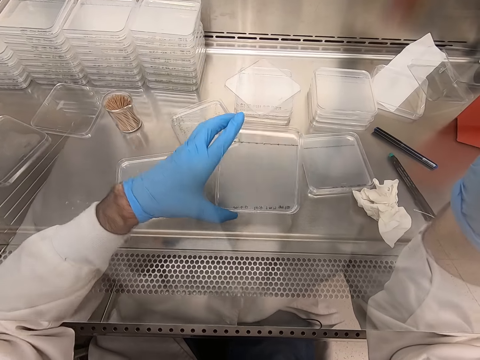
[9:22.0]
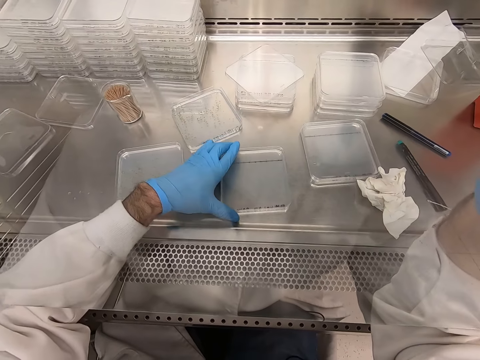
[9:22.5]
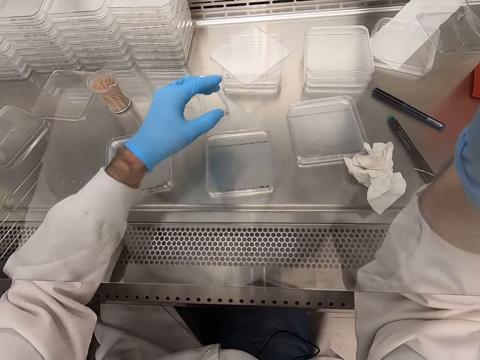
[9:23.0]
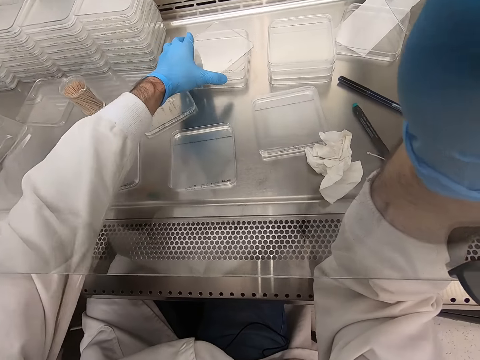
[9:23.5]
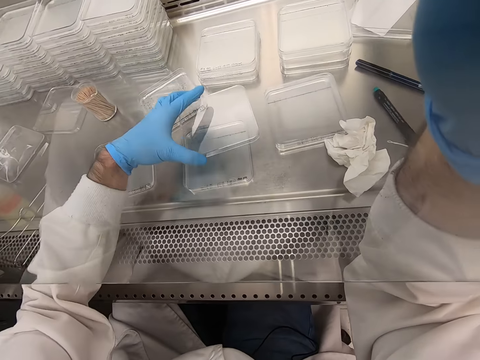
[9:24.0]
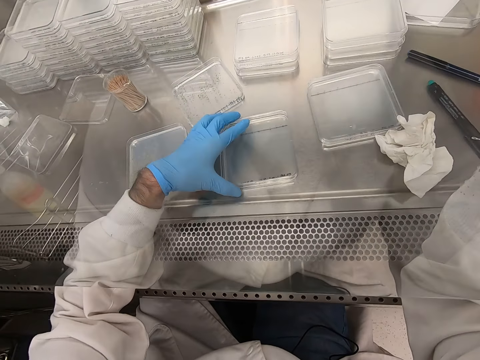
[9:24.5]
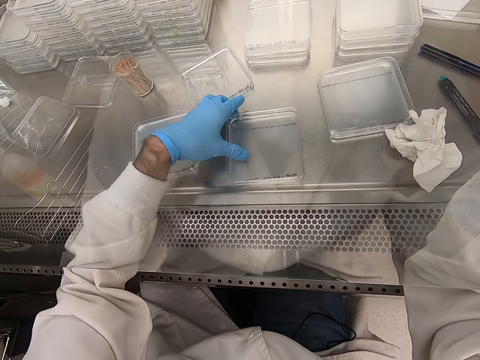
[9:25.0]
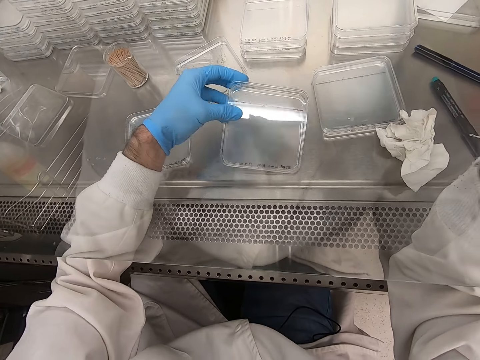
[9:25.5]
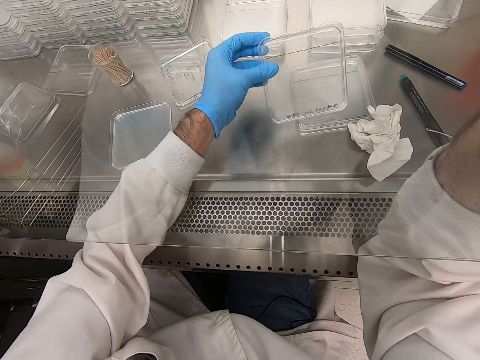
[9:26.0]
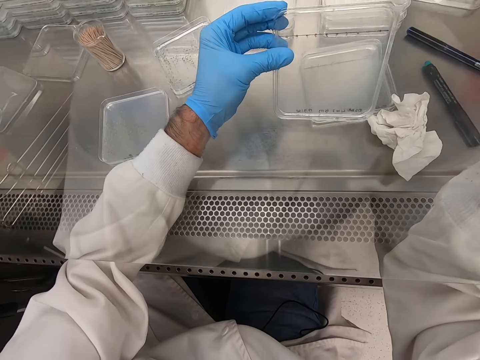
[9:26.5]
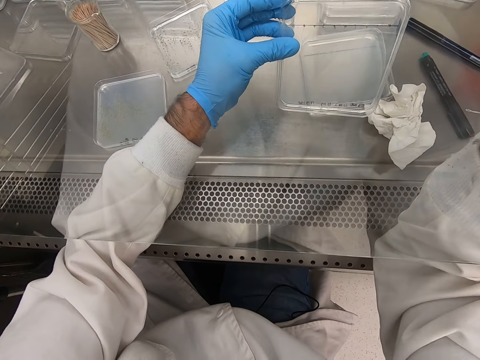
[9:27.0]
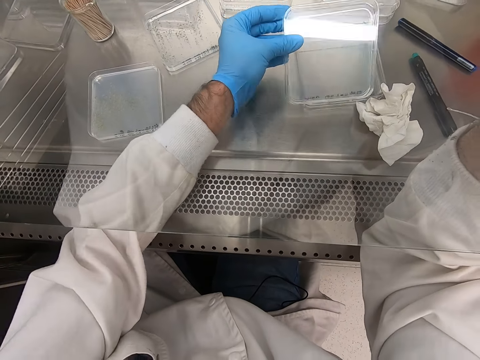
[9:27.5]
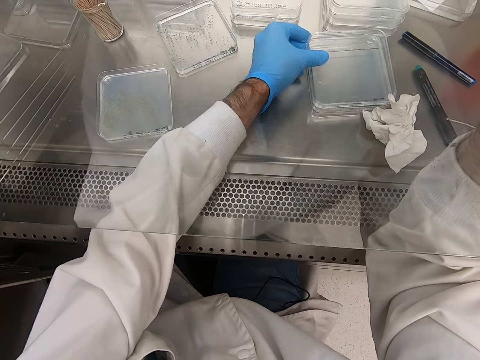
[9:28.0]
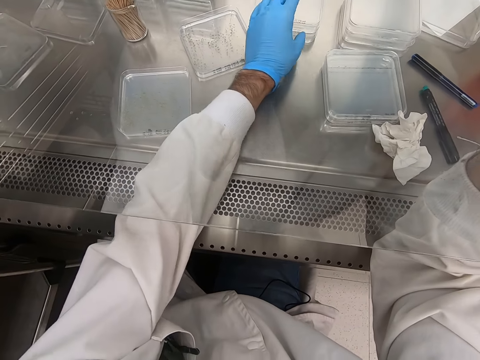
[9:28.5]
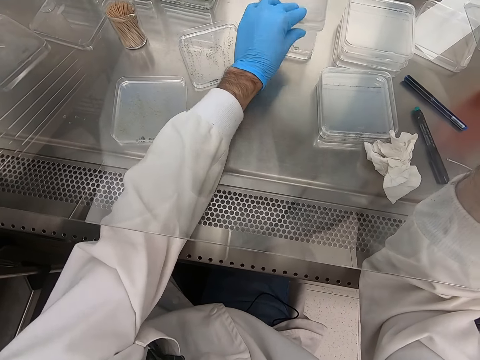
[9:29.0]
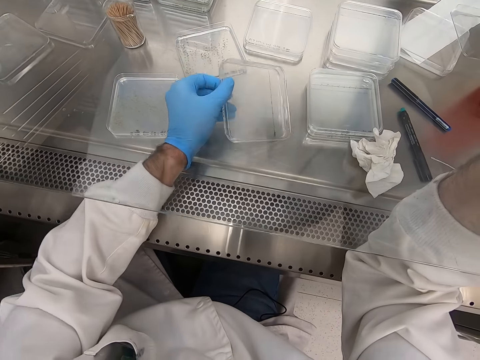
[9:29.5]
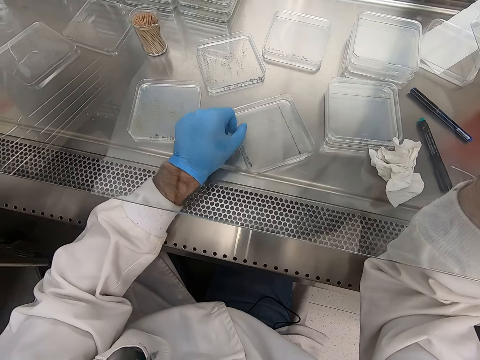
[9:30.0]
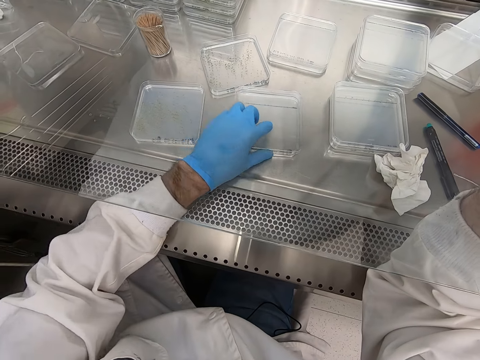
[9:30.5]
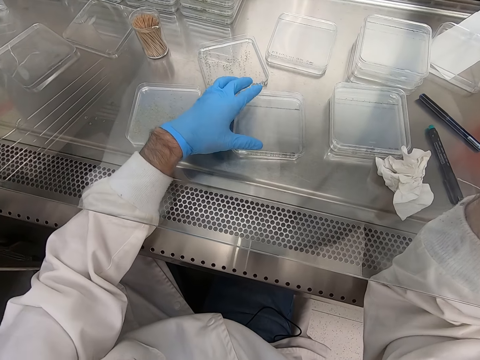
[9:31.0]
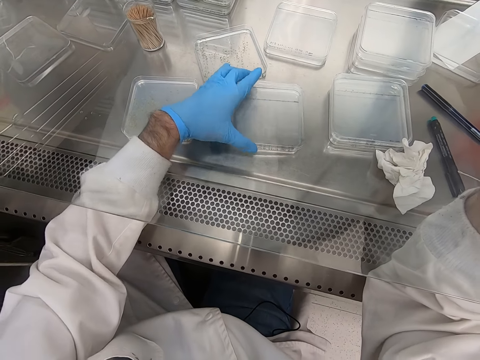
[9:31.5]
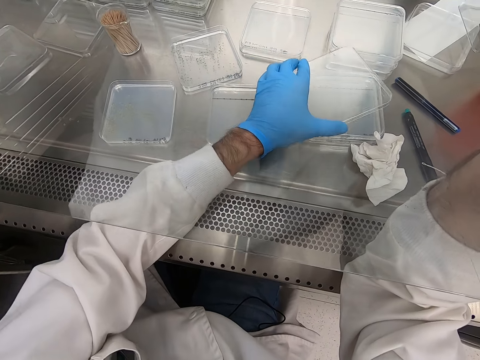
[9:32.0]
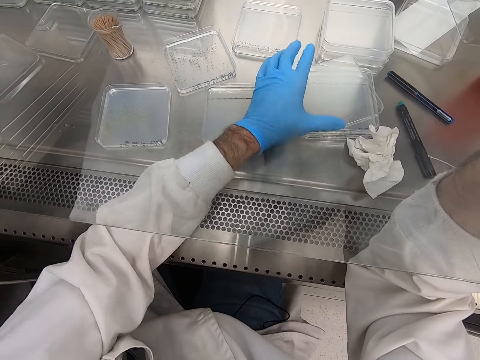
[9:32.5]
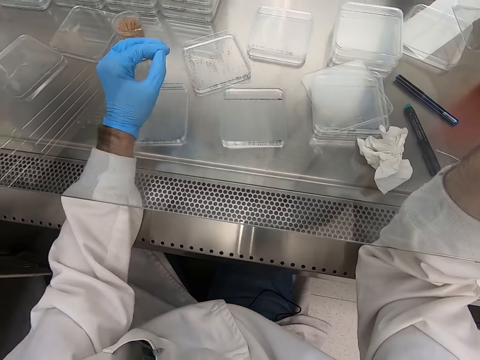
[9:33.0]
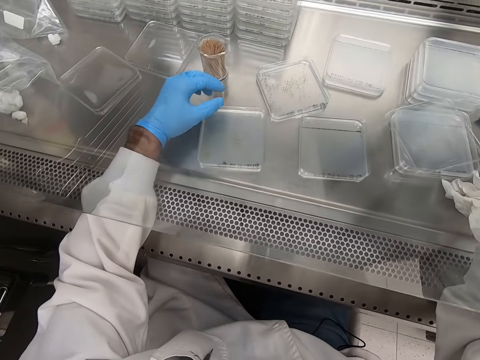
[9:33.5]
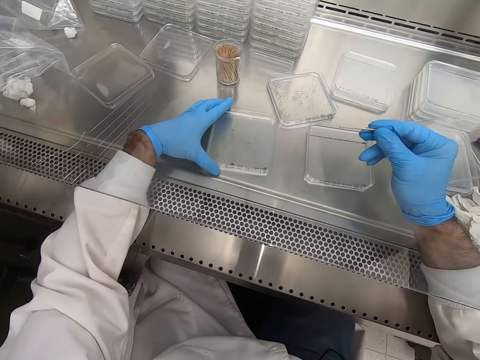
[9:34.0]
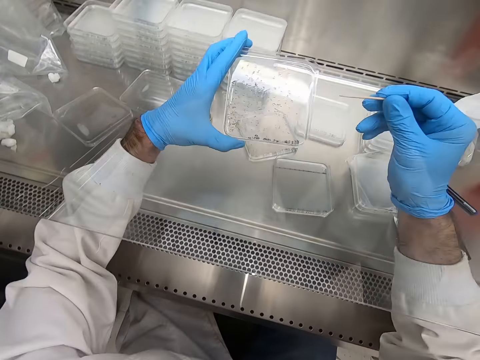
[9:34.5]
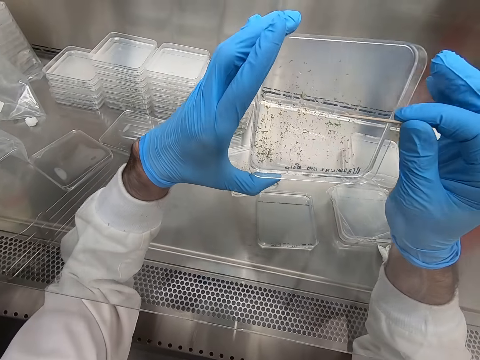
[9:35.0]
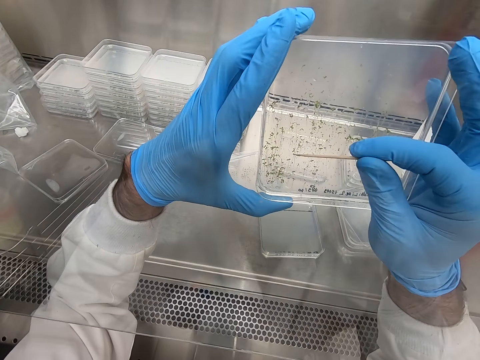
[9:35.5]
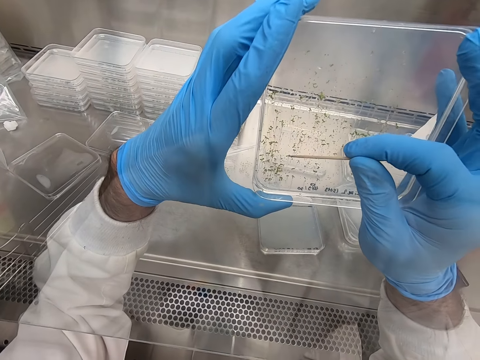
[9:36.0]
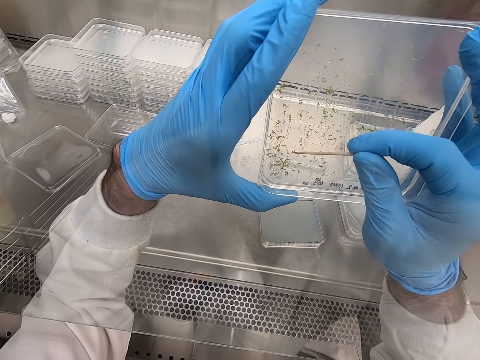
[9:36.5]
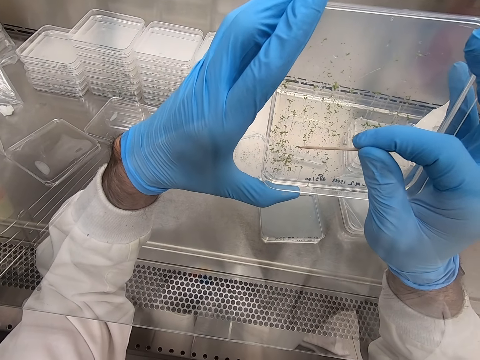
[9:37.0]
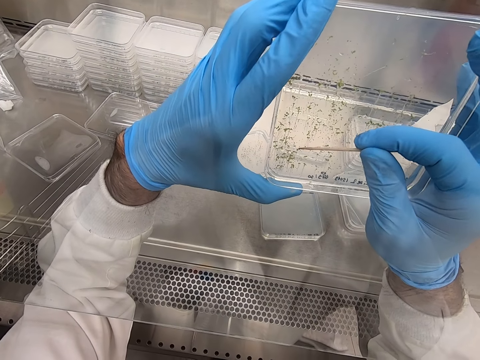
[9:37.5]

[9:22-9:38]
The camera wearer places an acrylic sheet or tray on the table. They pick up the acrylic sheet. They take a top to close the tray. They place the acrylic sheet on other acrylic sheets. They take the tray and put it aside. They hold the acrylic sheet. They put the acrylic sheet on the table. They take another tray. They place the acrylic sheet on the table. They place the acrylic sheet on other acrylic sheets. They open the top and put it aside. They take the tray and pick something with a wood stick. They pick particles from the acrylic sheet.

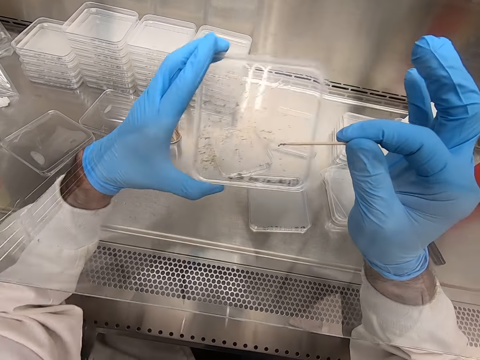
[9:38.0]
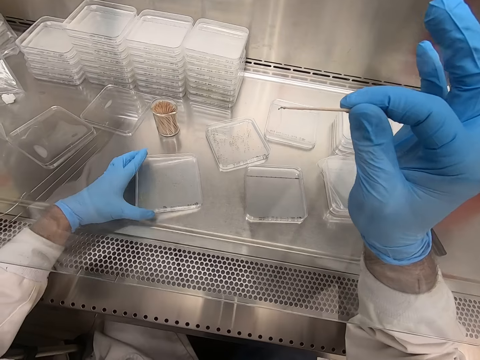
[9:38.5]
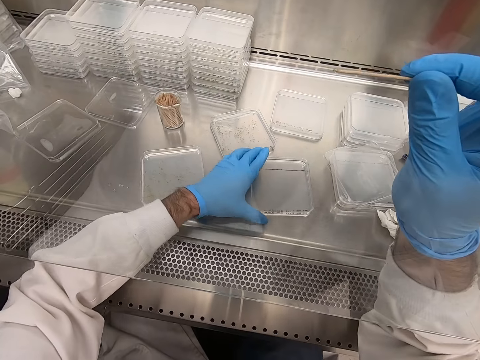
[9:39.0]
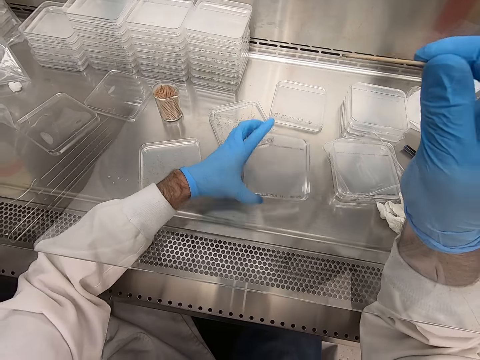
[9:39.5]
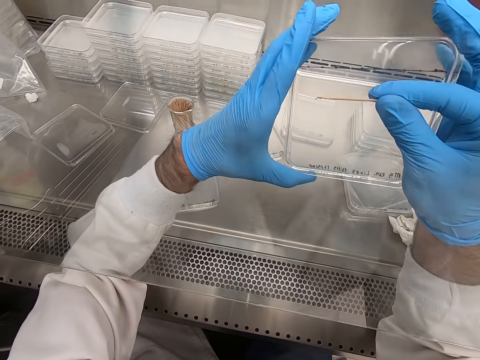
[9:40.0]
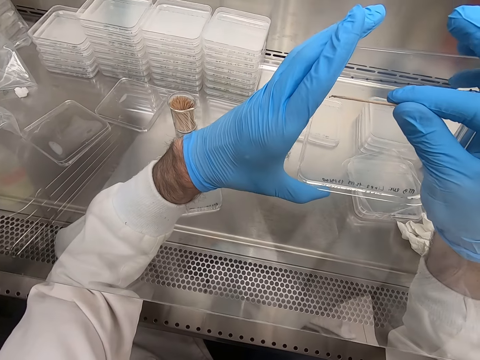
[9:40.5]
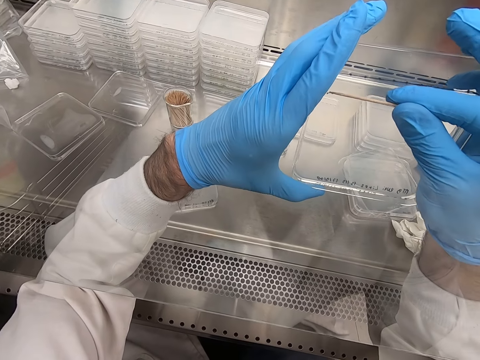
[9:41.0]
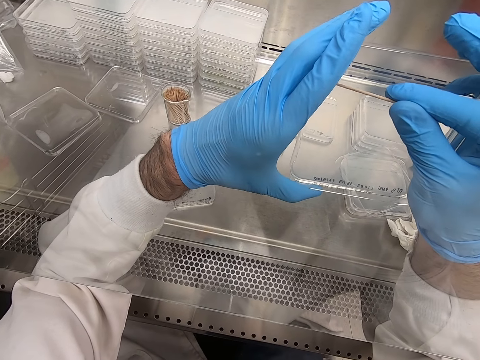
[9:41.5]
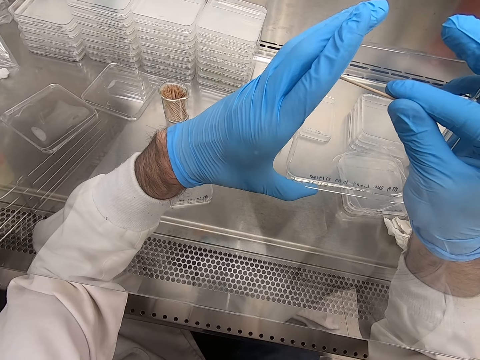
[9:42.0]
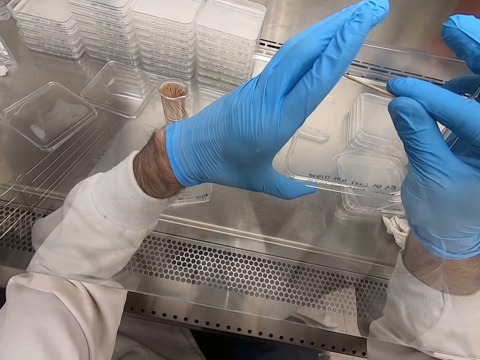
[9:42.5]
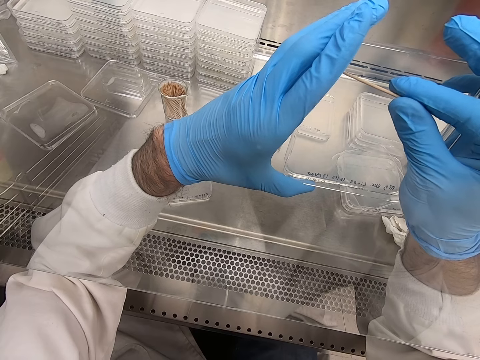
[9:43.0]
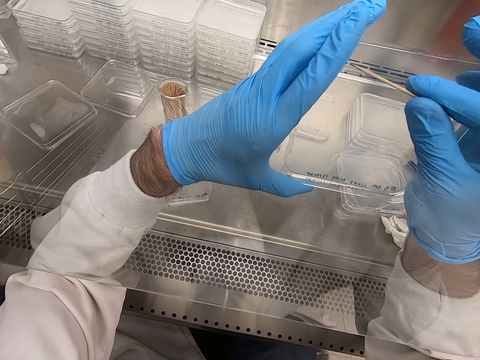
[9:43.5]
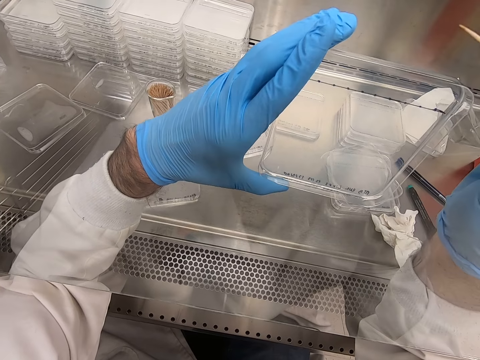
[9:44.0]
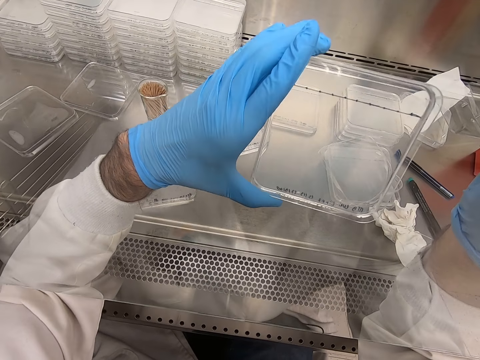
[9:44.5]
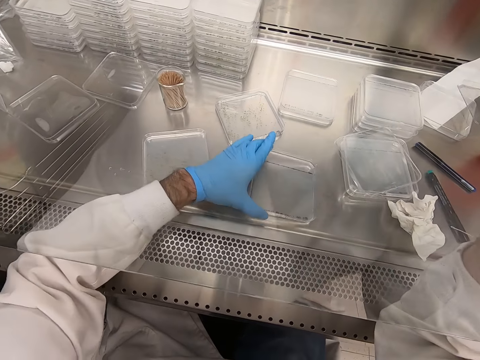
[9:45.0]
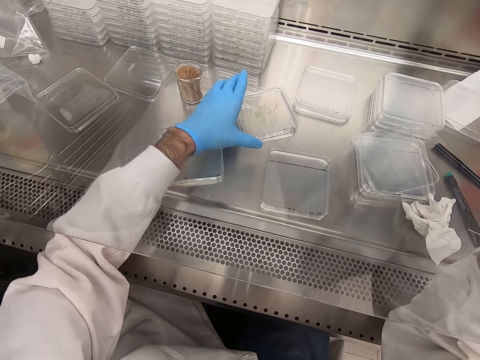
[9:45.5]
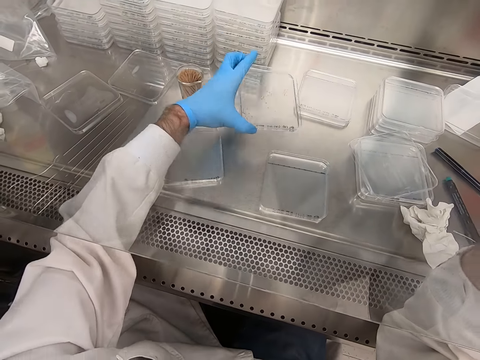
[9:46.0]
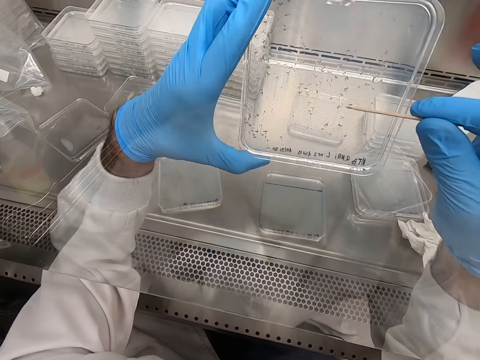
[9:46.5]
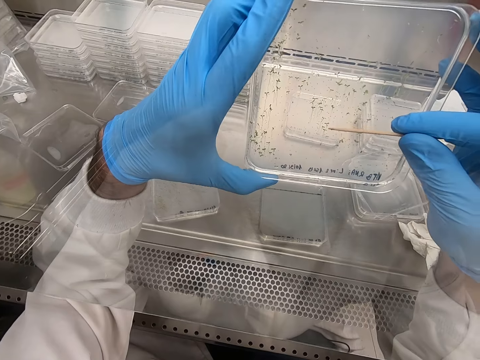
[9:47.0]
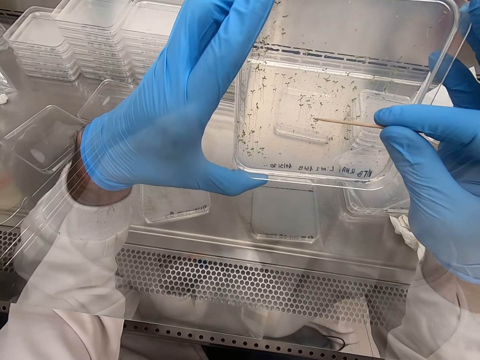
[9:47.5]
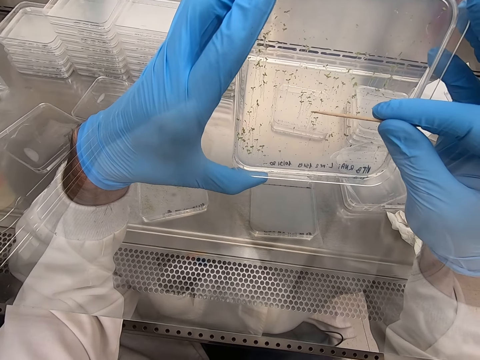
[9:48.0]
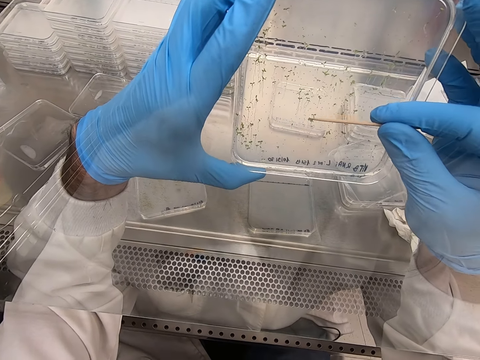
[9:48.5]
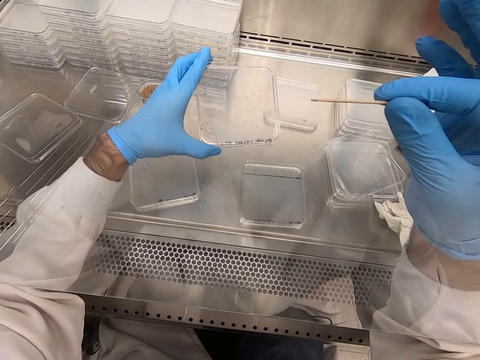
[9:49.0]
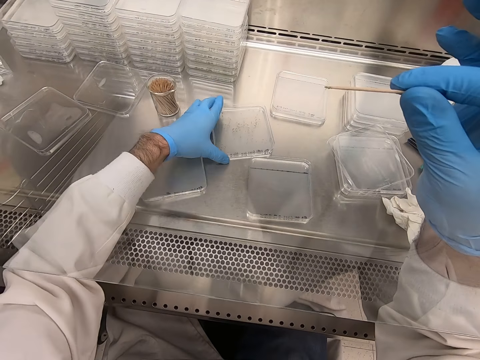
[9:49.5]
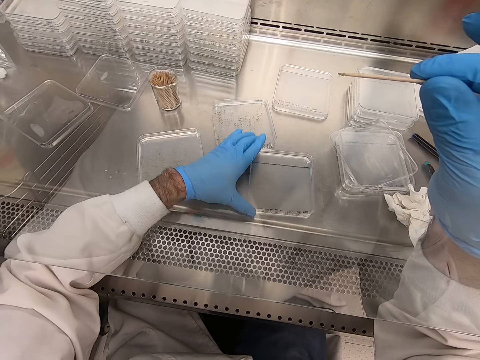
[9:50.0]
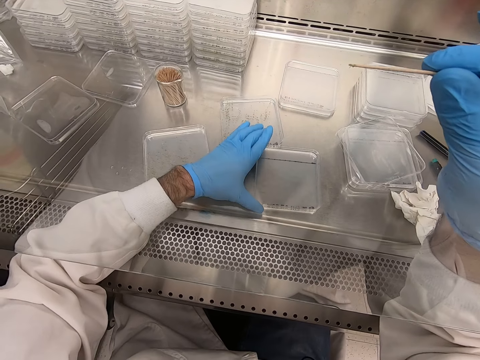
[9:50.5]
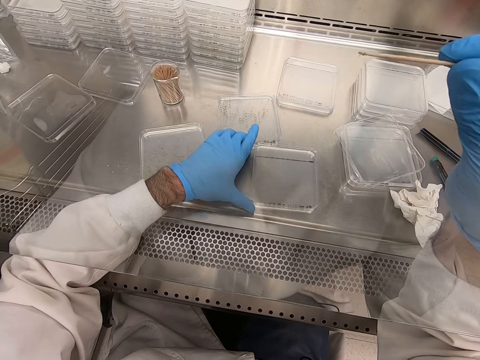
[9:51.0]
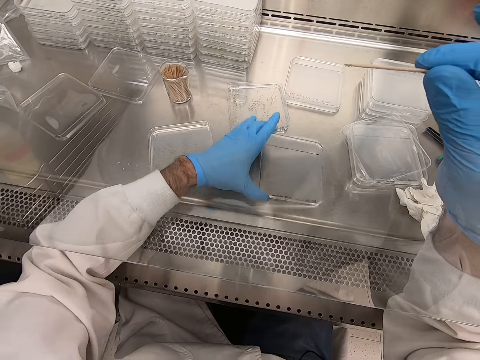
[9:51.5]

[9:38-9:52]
The camera wearer places an acrylic sheet or tray on the table. They pick another tray and put something to the tray. They remove particles from the acrylic sheet. They place the acrylic sheet on the table. They take the tray and pick something with a wood stick. They pick particles from the acrylic sheet. They place the acrylic sheet on the table. They pick the tray and put something with the wood stick.
